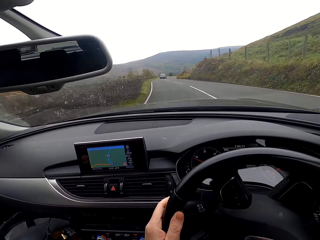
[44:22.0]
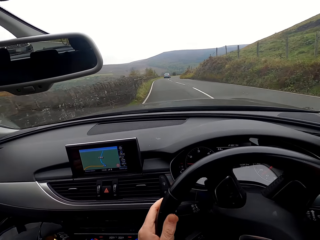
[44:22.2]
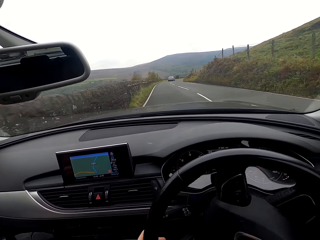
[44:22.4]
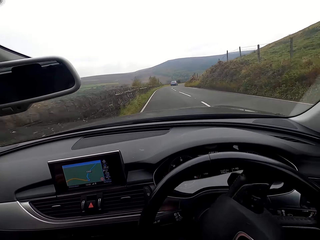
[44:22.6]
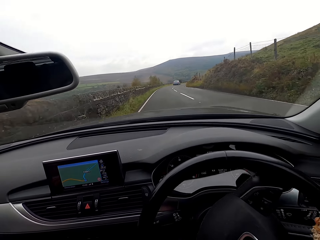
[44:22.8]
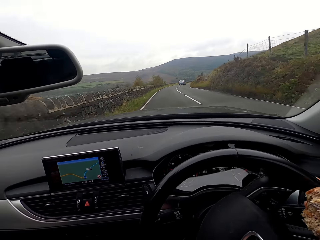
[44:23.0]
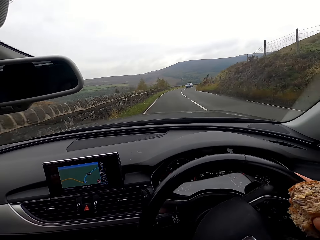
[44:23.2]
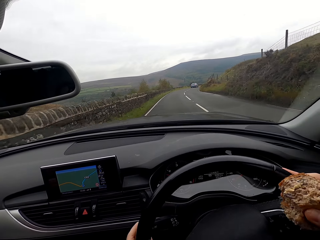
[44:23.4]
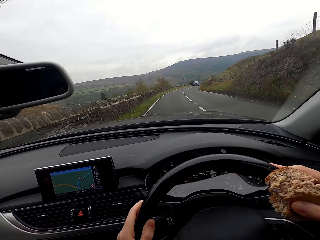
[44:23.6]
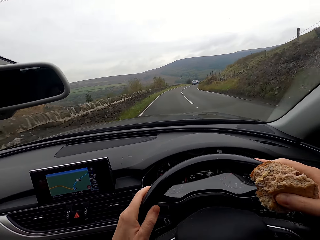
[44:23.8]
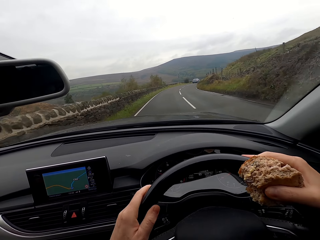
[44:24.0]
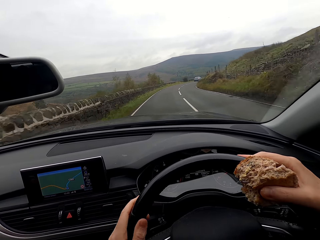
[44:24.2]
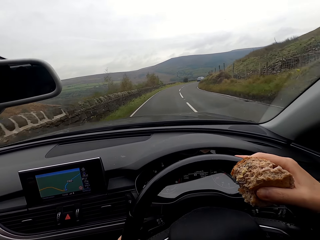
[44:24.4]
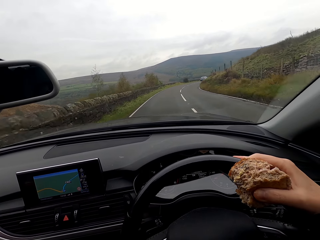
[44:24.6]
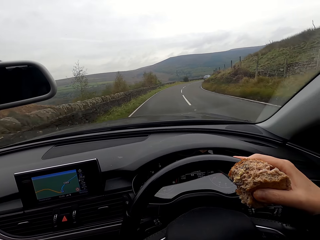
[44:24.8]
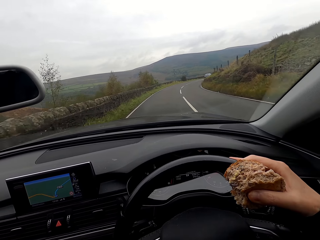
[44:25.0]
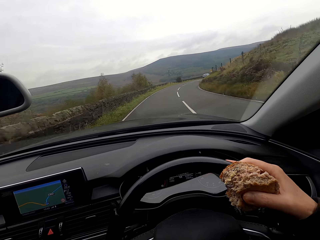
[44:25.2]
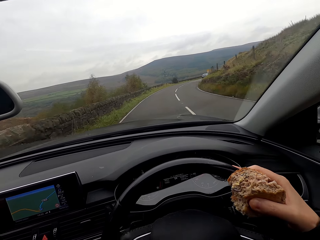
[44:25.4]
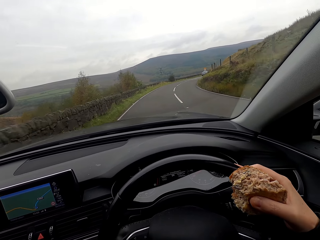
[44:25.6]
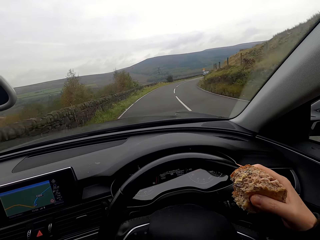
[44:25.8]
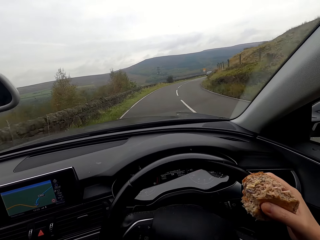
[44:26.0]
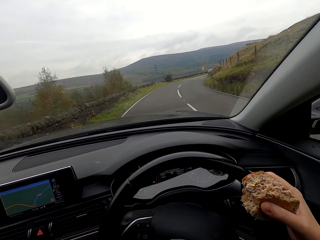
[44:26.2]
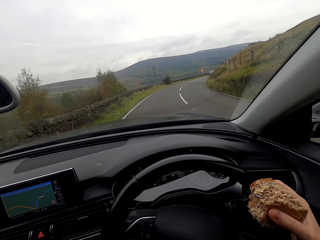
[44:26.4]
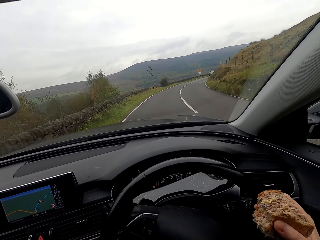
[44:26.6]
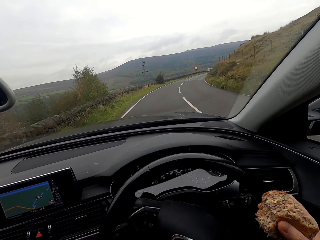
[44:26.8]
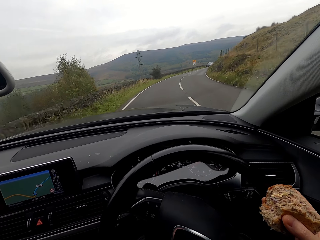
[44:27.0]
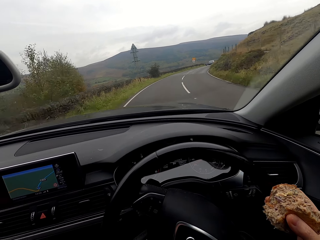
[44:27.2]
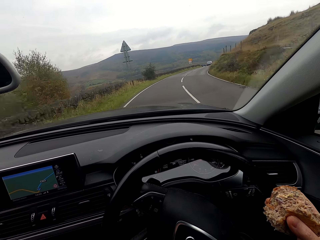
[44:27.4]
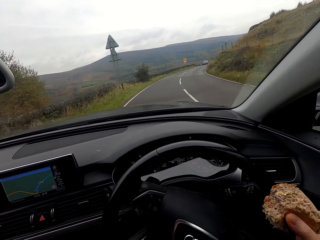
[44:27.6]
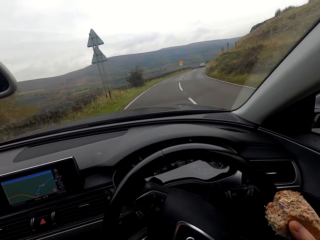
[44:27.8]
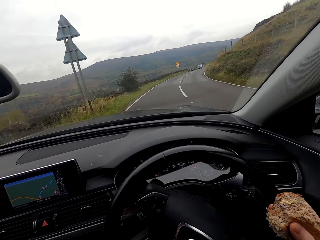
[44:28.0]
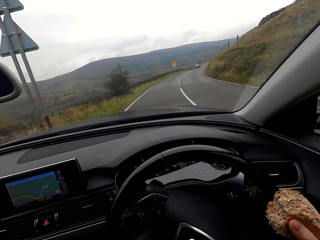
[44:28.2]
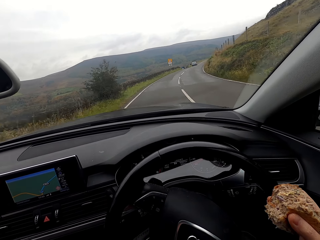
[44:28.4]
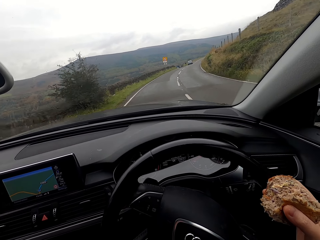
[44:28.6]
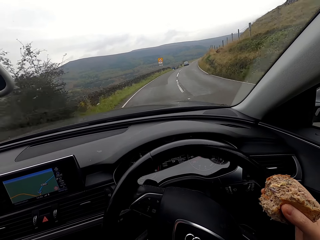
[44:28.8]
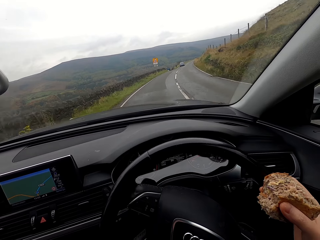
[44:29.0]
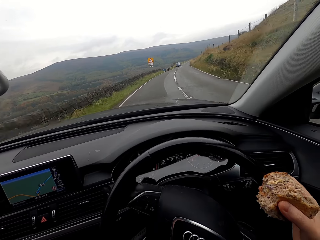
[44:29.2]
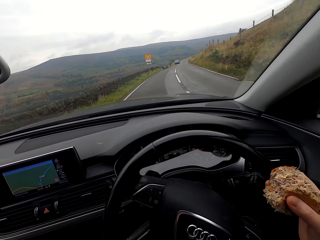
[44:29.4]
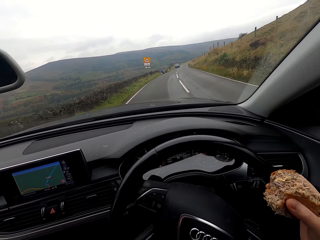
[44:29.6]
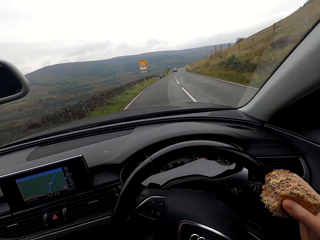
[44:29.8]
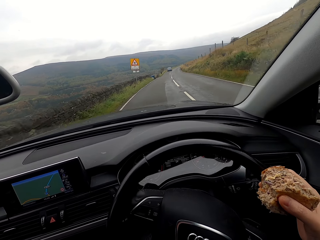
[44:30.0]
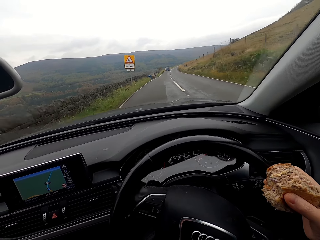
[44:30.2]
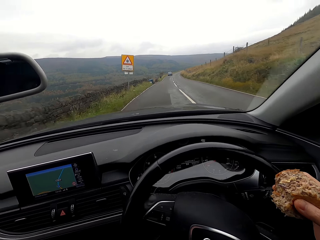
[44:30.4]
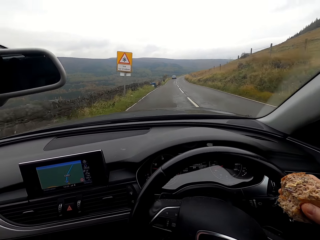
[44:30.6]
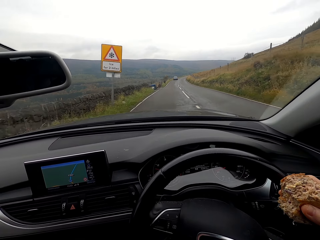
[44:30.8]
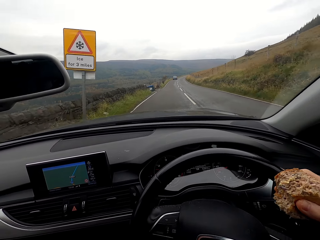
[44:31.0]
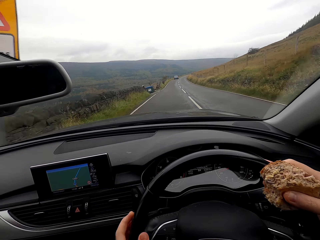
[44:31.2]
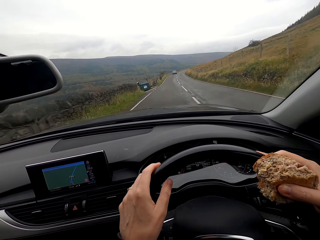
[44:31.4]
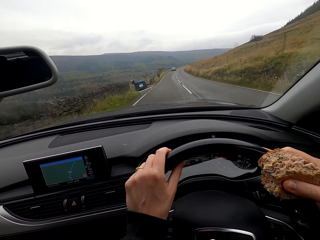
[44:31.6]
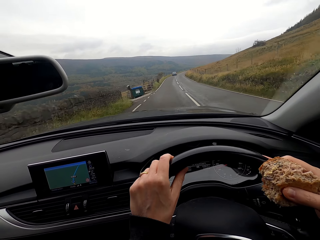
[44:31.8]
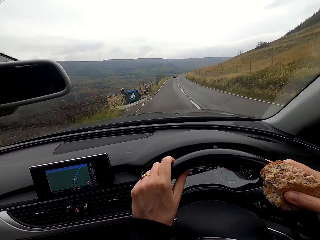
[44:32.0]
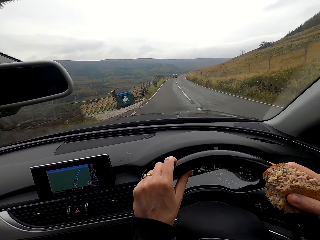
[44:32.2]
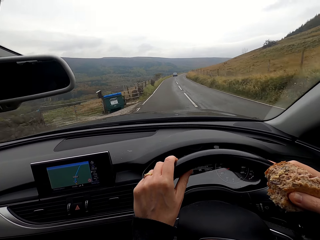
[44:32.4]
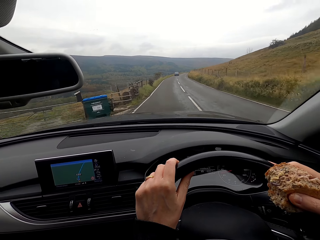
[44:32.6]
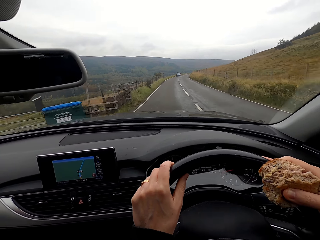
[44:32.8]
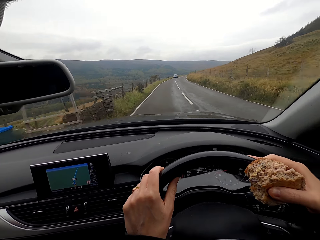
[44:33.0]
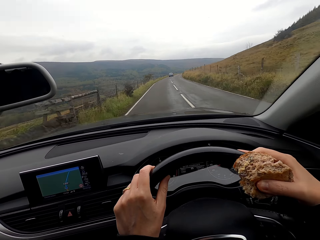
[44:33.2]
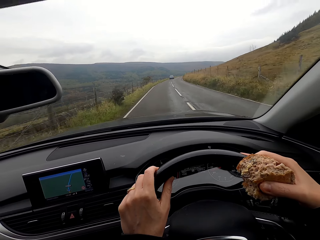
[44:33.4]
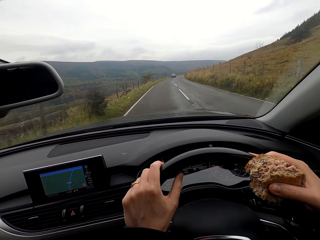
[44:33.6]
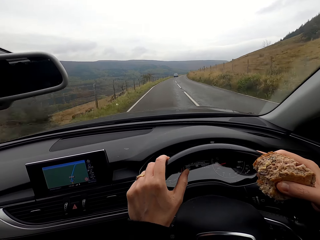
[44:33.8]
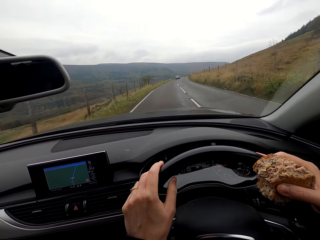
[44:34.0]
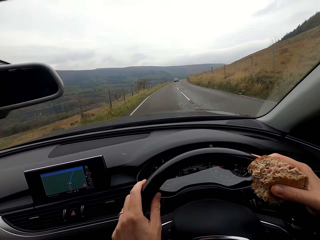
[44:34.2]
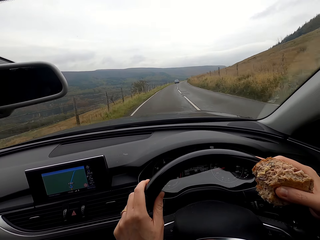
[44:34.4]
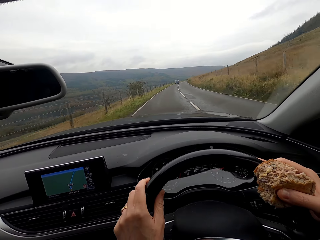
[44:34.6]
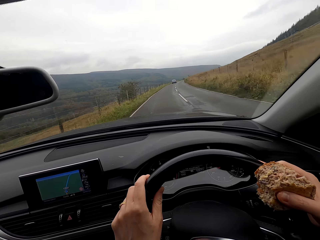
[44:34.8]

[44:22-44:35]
The camera wearer drops her left hand from the steering wheel. She steers the steering wheel with her right hand. She moves her left hand on the steering wheel. She drops her left hand from the steering wheel. She steers the steering wheel with her right hand. She turns right at a curve. She places her left hand on the steering wheel. She steers the steering wheel with both hands.

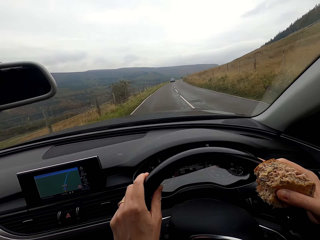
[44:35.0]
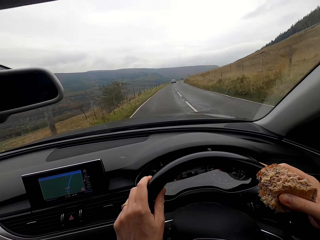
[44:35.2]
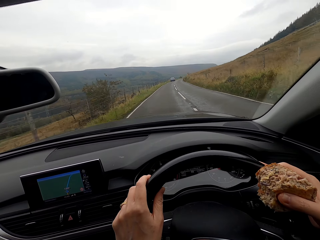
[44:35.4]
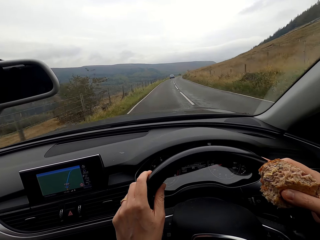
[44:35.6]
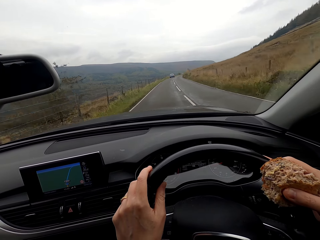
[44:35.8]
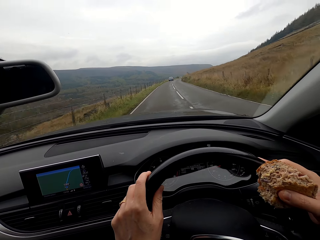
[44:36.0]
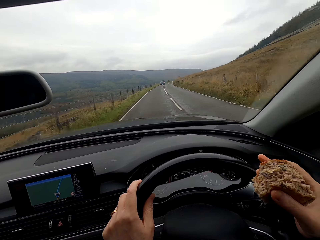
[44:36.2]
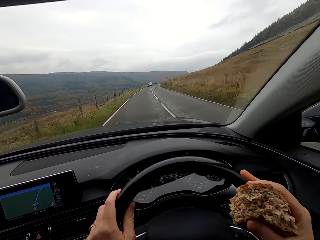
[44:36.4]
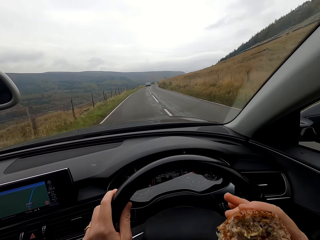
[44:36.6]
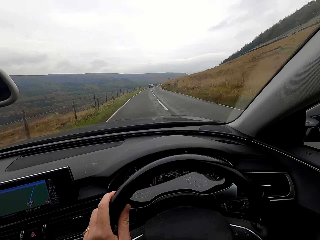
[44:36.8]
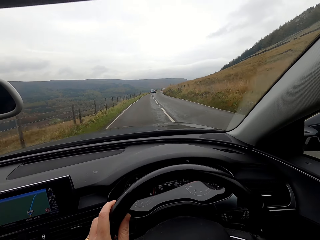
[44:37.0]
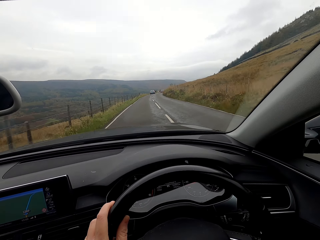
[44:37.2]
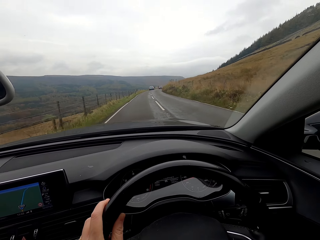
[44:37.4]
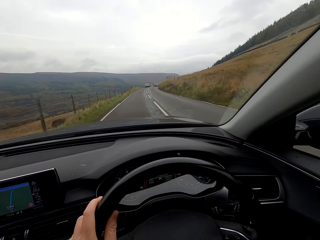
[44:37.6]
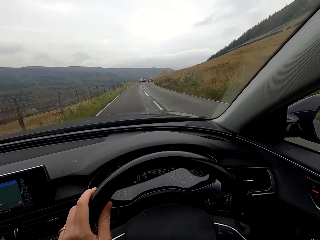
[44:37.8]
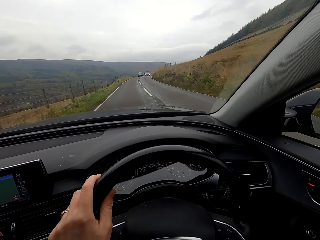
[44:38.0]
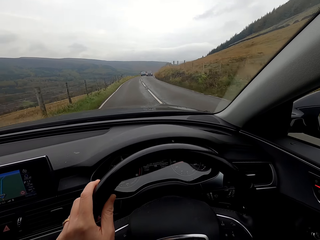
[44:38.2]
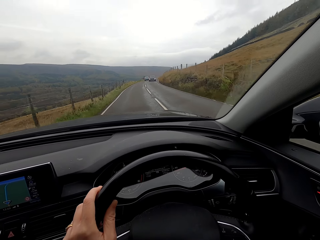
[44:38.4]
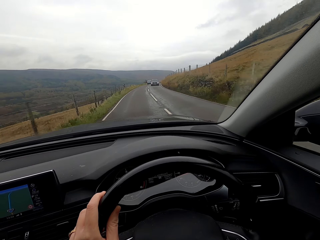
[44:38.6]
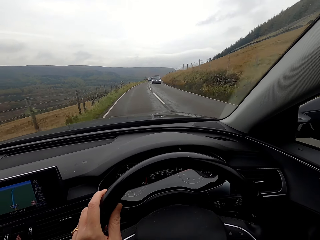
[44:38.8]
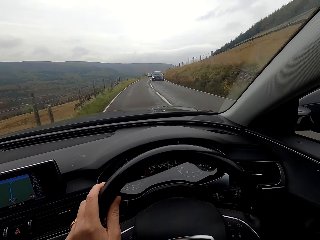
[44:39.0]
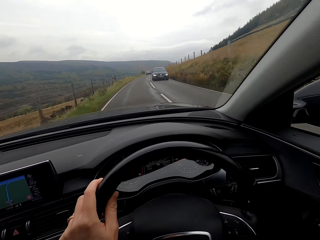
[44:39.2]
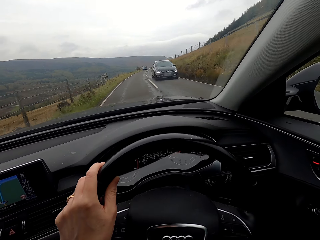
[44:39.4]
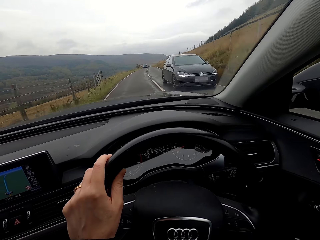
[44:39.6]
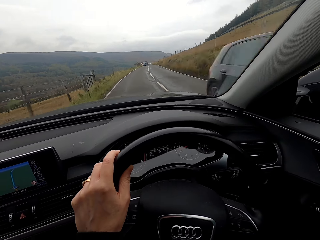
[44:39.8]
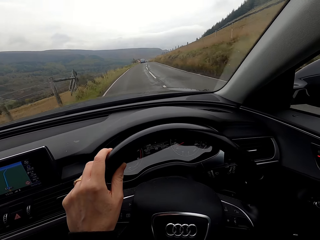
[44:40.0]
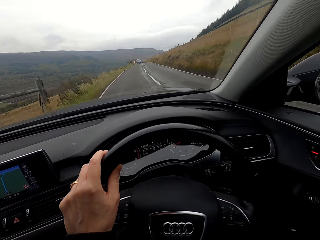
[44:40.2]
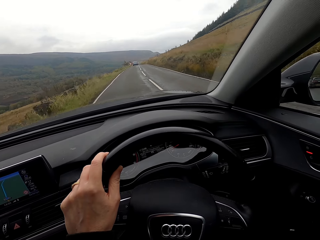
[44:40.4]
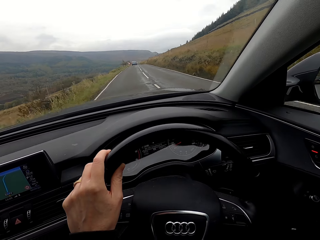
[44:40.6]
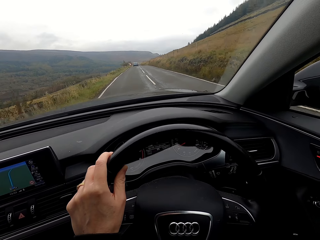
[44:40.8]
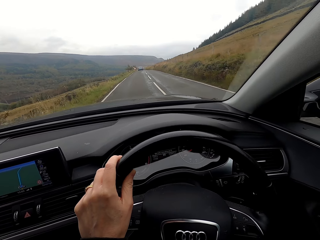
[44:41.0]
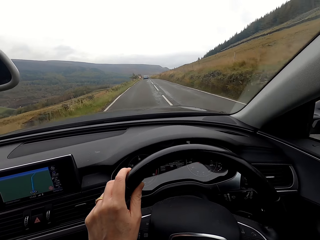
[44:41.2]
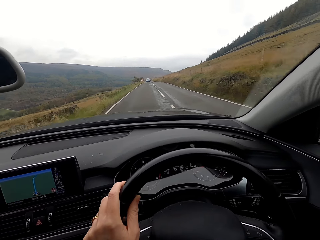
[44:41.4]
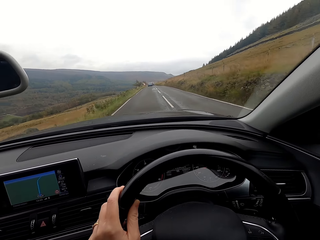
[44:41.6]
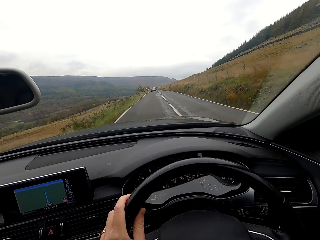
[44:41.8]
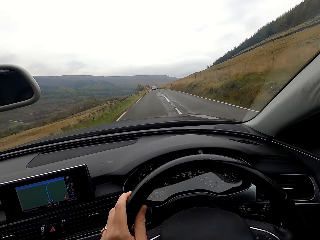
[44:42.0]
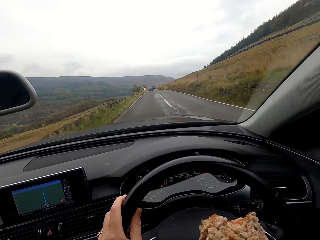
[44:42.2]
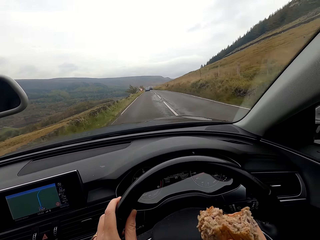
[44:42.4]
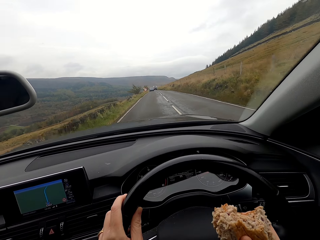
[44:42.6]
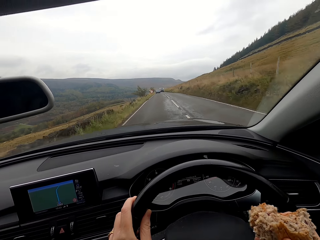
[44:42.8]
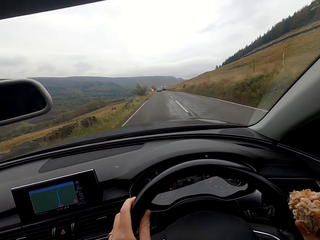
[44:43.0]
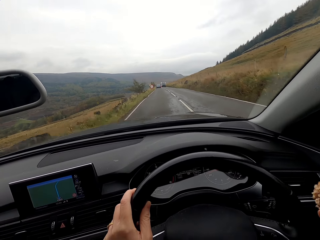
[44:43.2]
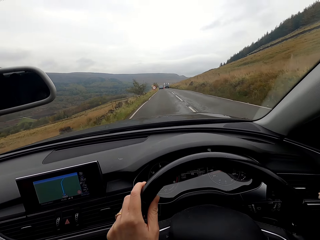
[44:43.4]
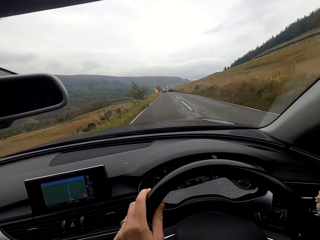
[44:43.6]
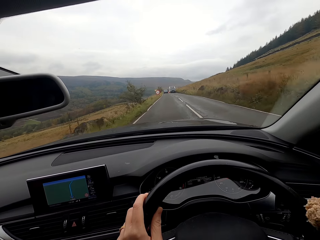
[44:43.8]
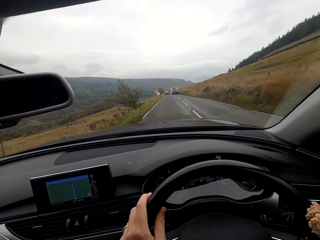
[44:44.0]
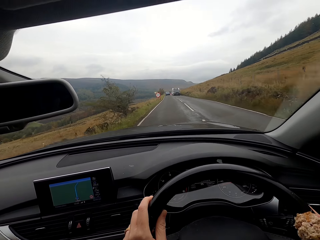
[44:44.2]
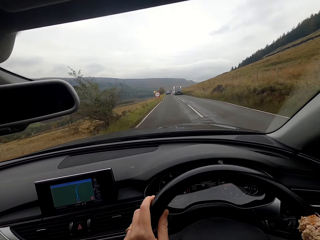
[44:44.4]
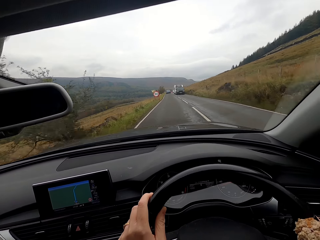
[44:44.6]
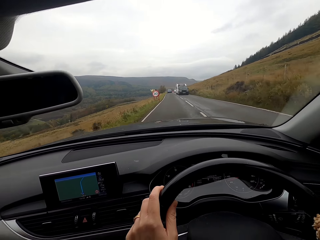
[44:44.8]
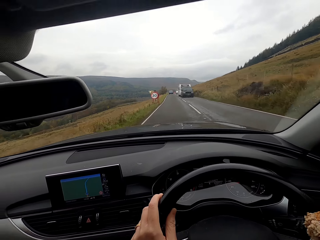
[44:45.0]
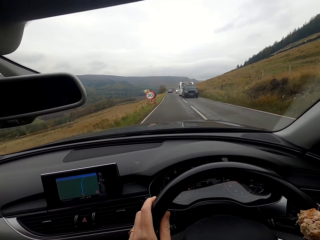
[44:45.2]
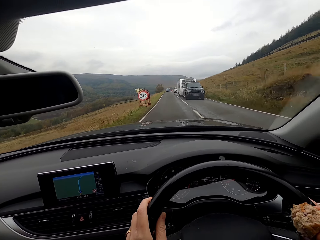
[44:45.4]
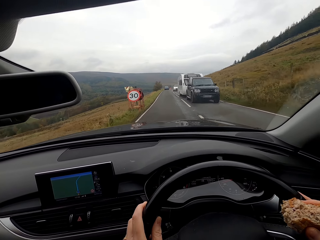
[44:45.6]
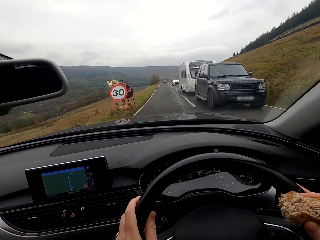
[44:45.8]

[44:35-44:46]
The camera wearer drops her right hand from the steering wheel. She steers the steering wheel with her left hand. A car drives past the camera wearer. The camera wearer drives the car on the road with both hands on the steering wheel. She places her right hand on the steering wheel. She listens to the radio. She steers the steering wheel with both hands.
